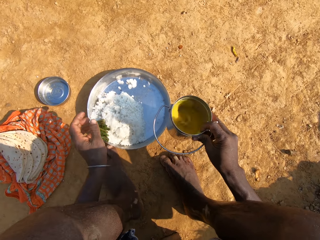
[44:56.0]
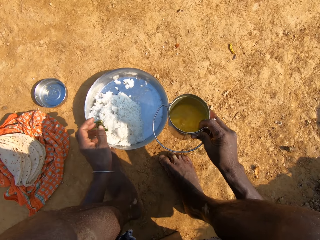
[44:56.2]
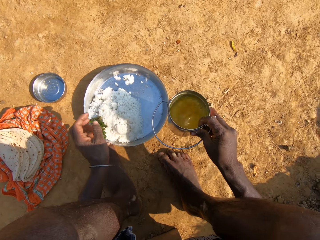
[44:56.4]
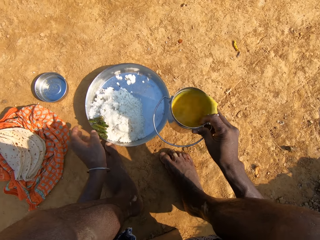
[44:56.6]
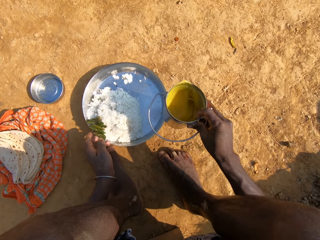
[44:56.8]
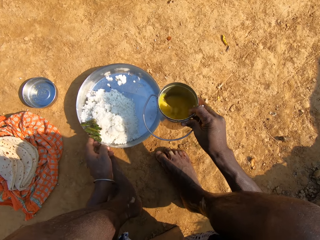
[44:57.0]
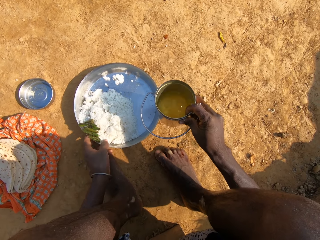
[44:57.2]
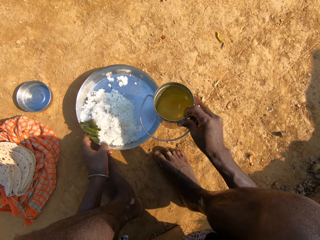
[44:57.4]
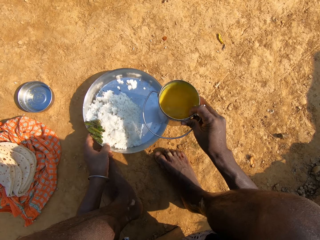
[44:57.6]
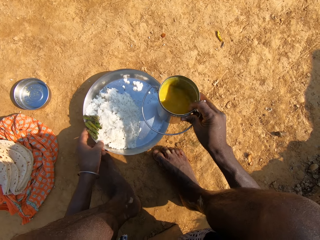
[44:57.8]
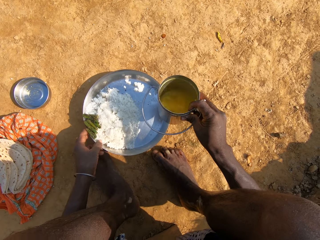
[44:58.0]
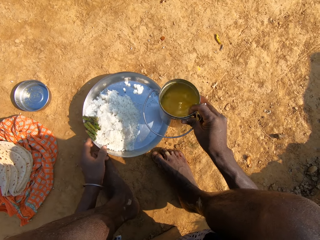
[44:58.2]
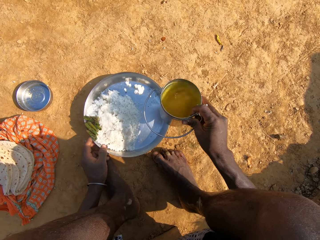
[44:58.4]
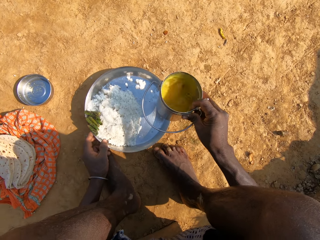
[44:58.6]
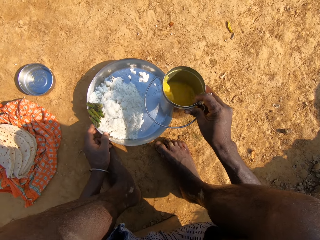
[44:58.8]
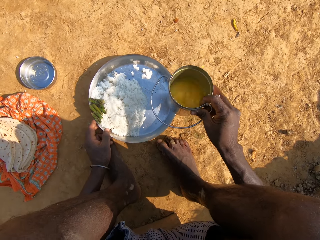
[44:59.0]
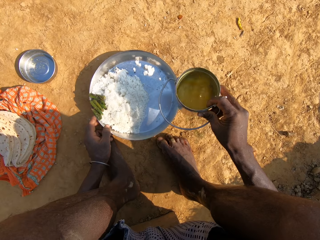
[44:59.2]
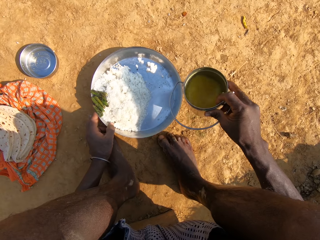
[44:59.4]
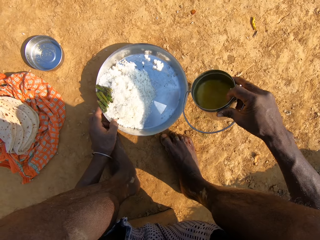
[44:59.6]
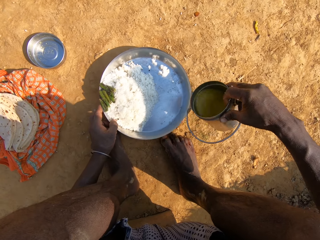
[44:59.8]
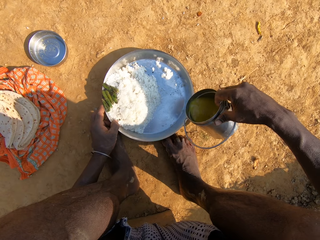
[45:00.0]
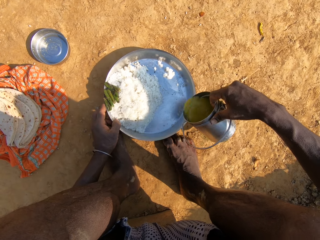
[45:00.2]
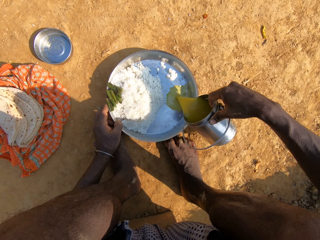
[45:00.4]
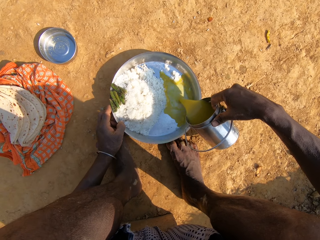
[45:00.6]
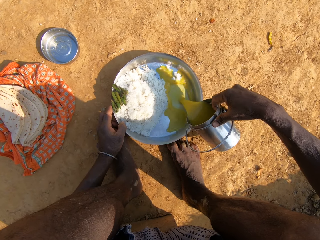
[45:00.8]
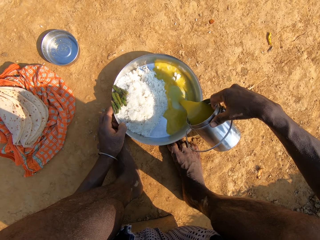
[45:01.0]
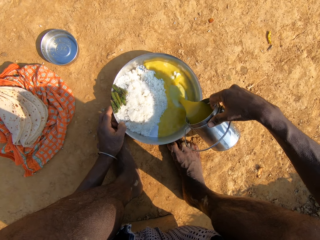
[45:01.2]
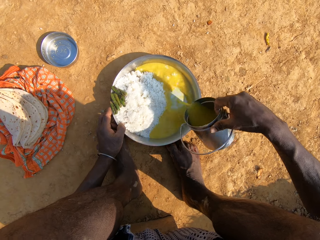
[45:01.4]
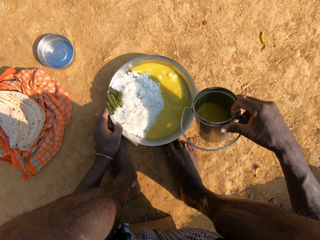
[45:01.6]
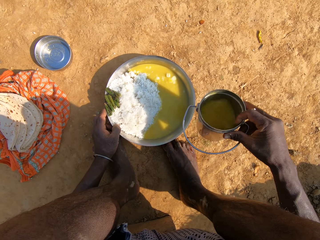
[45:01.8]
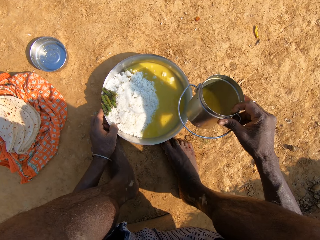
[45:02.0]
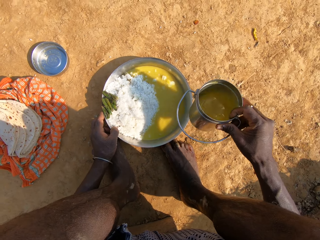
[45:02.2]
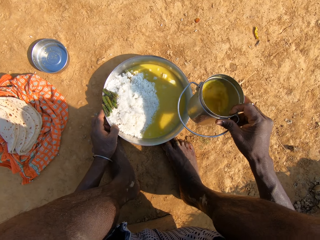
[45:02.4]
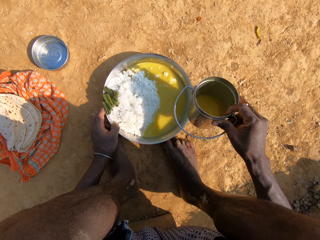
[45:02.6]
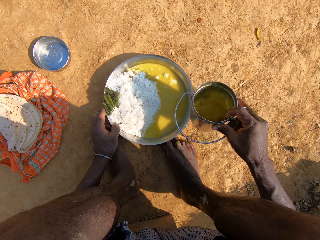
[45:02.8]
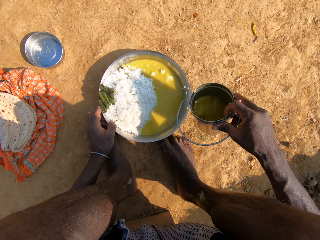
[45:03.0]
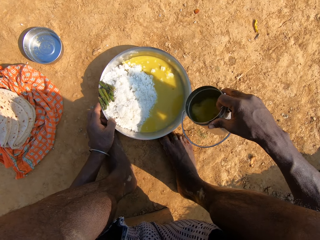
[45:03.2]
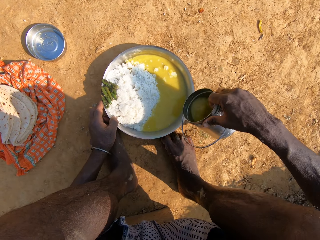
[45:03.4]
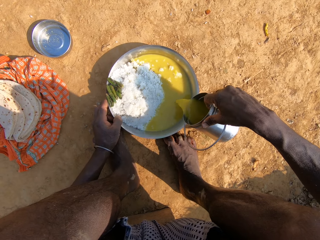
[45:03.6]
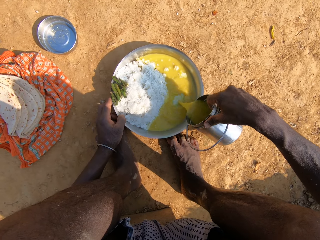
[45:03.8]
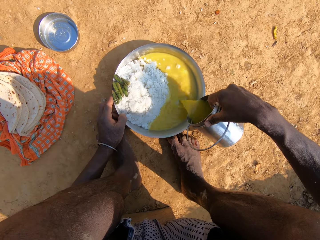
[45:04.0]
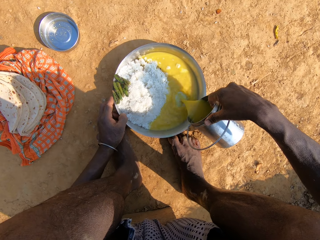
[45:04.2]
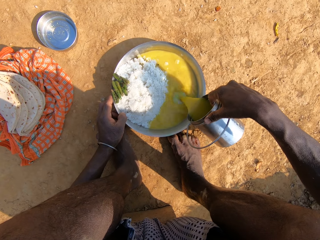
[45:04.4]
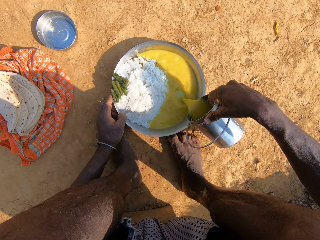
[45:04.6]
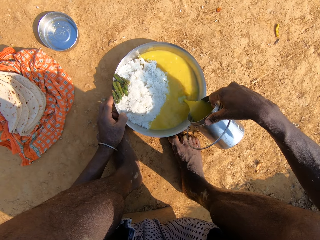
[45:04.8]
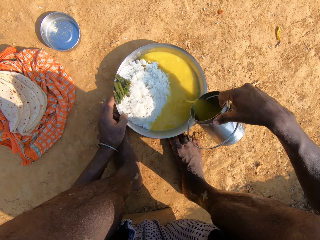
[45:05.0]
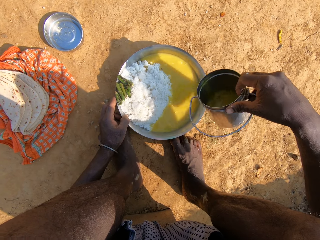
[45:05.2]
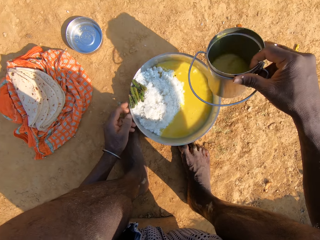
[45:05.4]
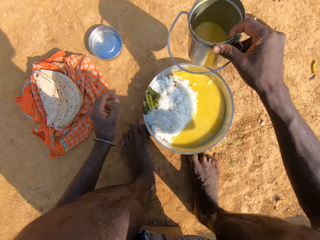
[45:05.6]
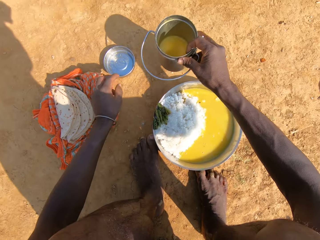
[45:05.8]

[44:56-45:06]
The camera wearer aligns a plate of rice on the ground. They shake the vegetable curry in the container. They pour the vegetable curry on the plate. They converse with a person. They shake the vegetable curry in the container, hold the plate, and pour the vegetable curry on the plate.

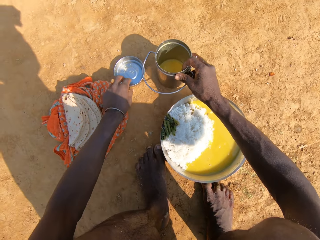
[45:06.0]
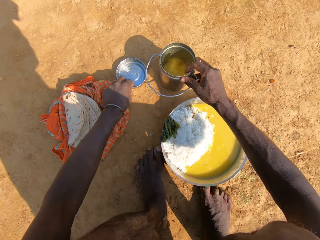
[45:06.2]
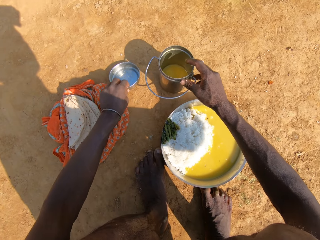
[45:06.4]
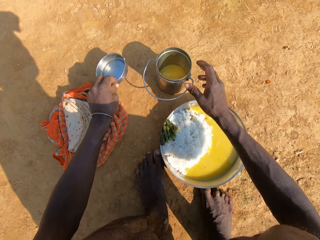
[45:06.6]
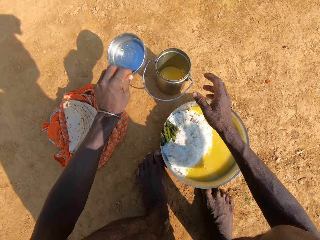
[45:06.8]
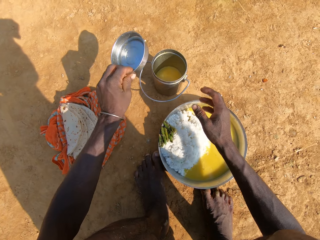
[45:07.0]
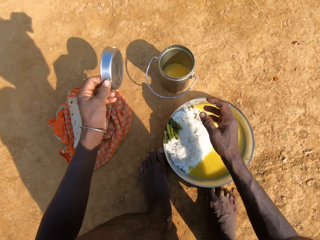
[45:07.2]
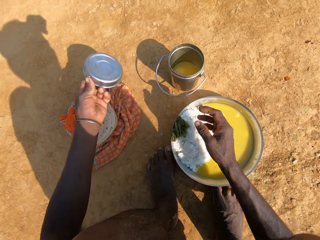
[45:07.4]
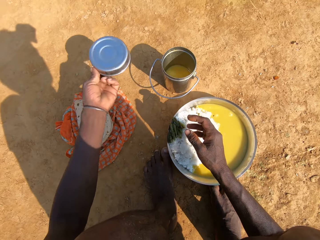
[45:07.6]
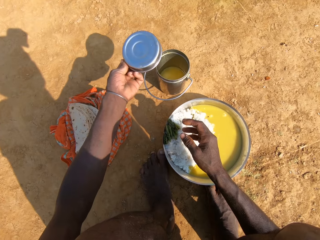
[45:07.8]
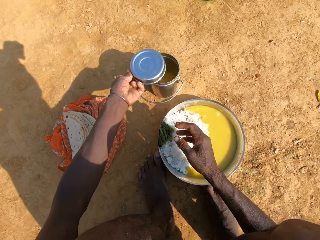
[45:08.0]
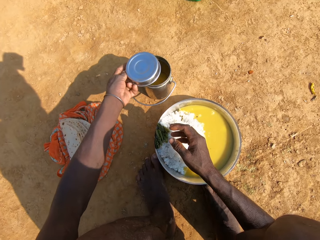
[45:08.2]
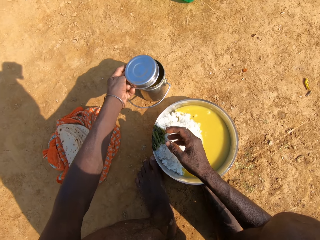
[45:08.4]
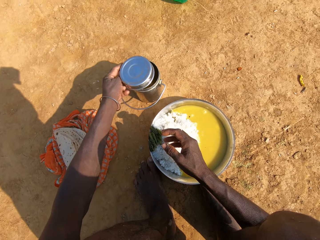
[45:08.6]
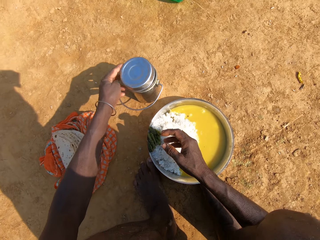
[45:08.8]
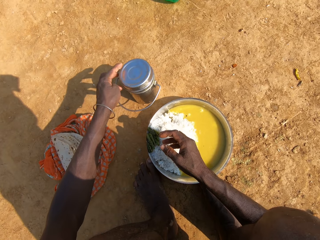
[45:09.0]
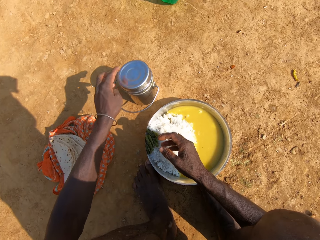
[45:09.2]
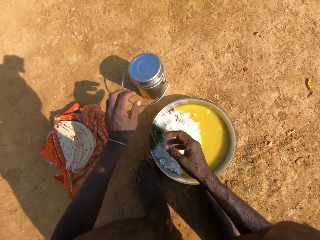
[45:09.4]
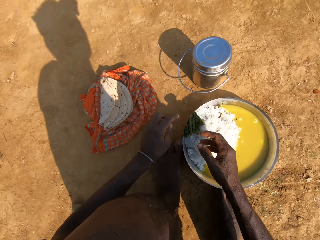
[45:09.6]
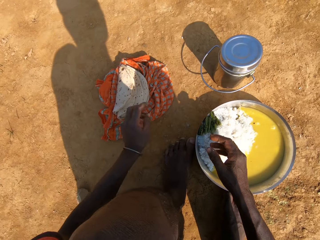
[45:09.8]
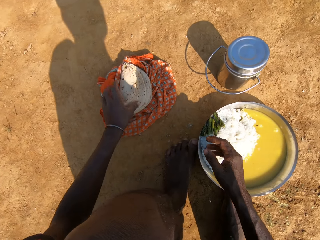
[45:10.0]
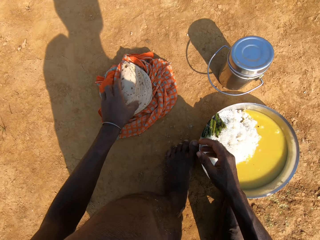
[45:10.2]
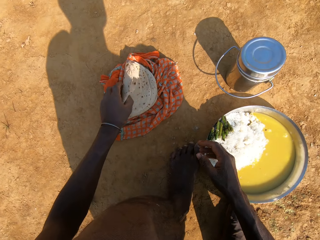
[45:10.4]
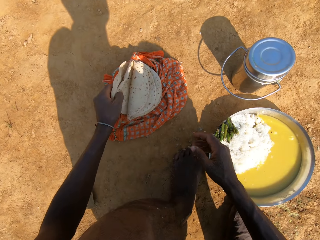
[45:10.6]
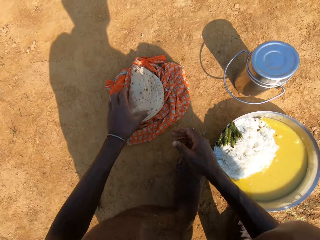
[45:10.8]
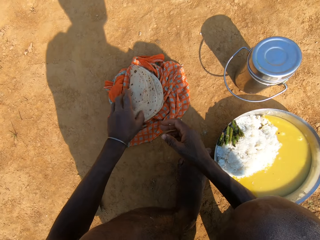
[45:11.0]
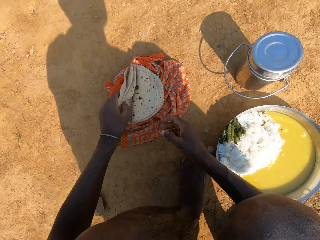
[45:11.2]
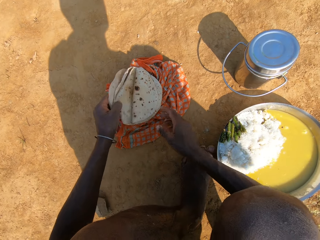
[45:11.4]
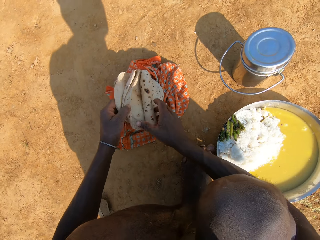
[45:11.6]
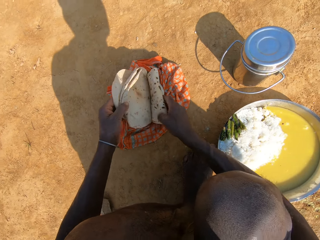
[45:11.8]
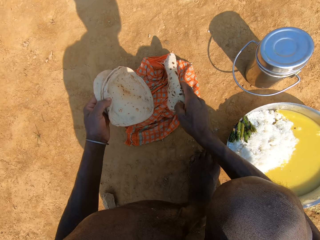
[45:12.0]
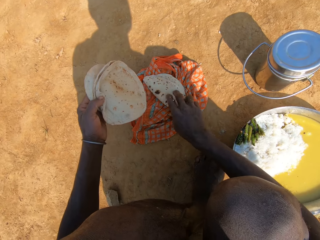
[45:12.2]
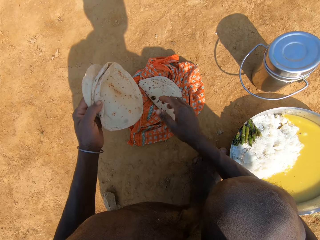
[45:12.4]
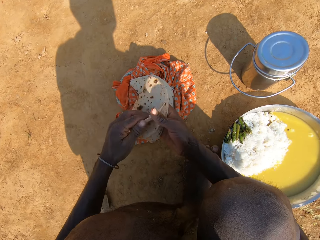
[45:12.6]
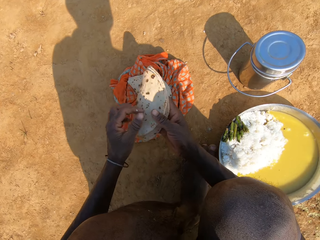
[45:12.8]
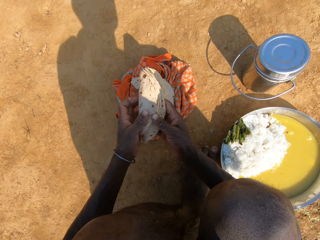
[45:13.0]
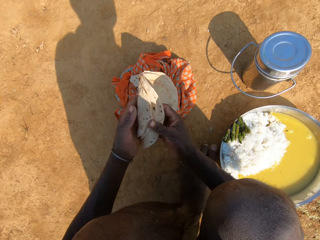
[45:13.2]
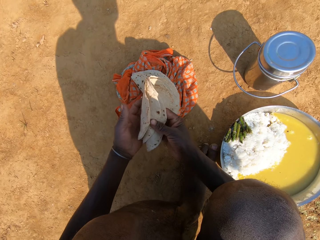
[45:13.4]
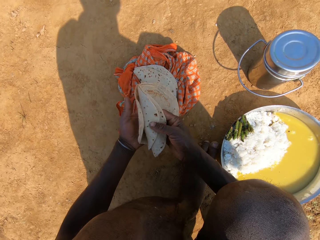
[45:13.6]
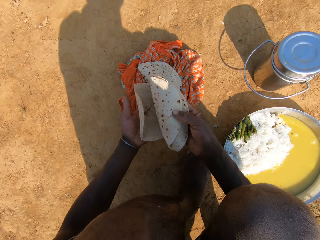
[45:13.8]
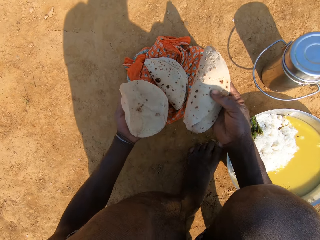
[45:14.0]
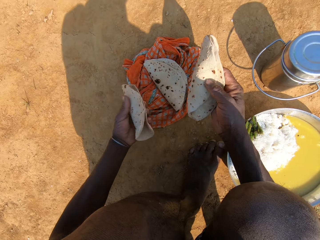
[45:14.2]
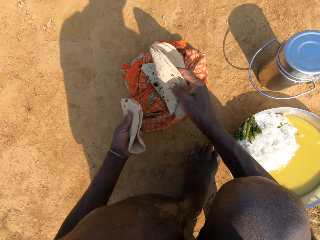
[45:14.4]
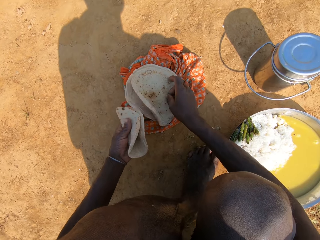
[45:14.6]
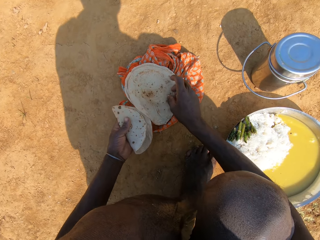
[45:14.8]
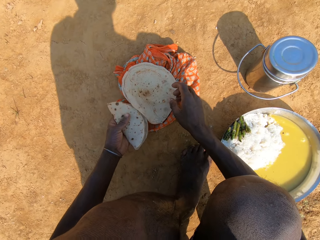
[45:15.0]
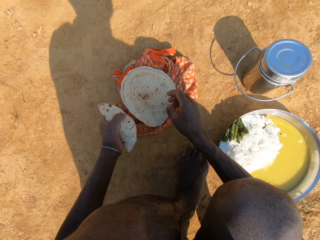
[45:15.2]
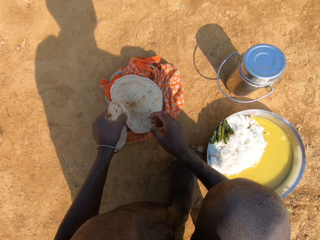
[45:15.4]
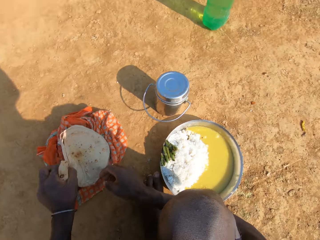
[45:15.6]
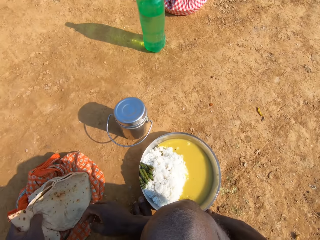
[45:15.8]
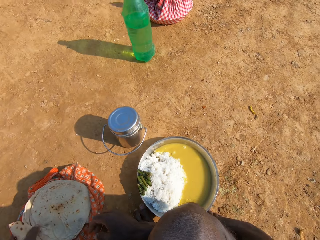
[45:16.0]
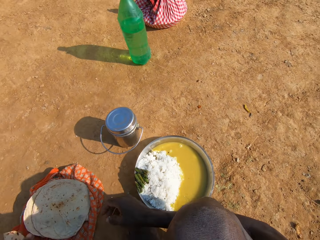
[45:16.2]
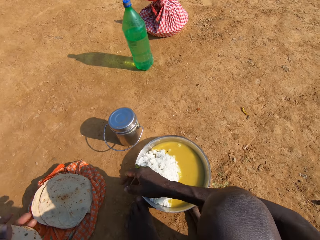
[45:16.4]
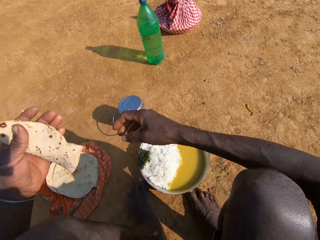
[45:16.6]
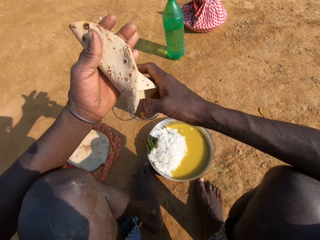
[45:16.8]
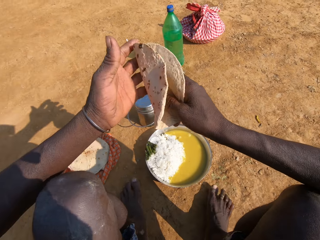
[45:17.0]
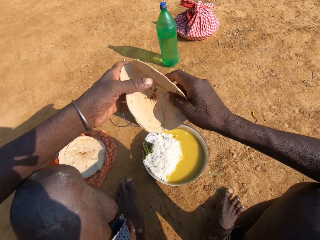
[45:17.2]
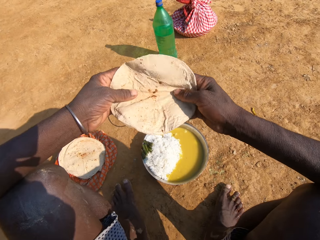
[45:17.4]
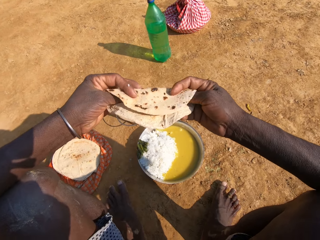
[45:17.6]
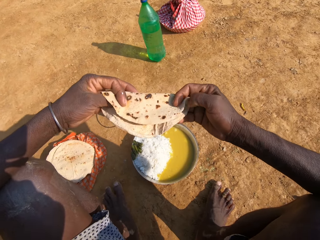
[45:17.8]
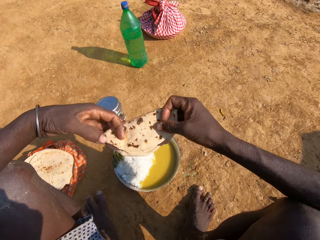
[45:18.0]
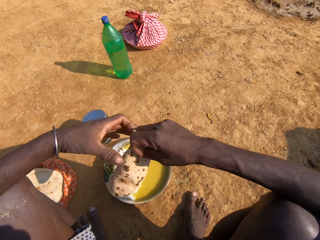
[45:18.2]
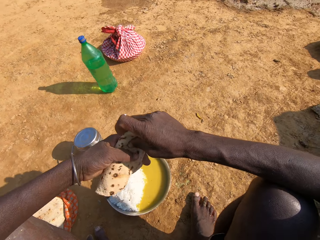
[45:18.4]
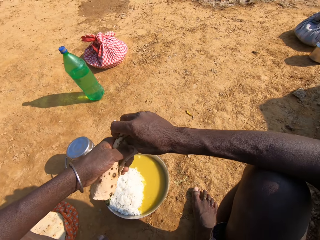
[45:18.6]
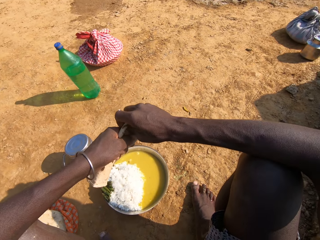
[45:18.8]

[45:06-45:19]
The camera wearer puts a container of vegetable curry on the ground. They pick up a lid on the ground and put the lid on the container. They converse with a person. They pick up roti on the cloth. They talk and put the roti on the cloth. They pick up the roti. They pick up food and put the roti on the cloth. They look around. They hold the food and fold the roti.
